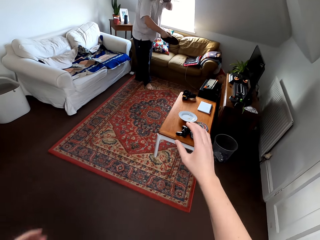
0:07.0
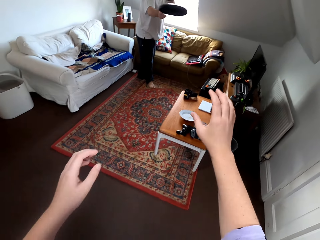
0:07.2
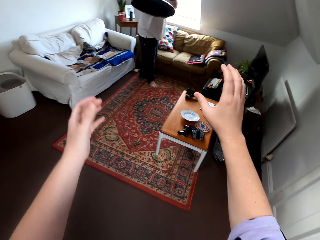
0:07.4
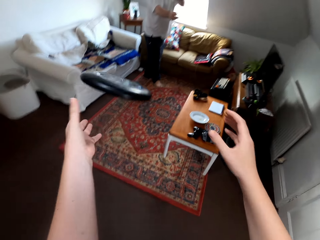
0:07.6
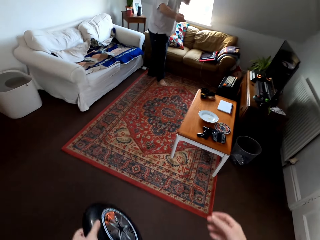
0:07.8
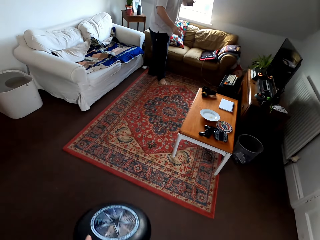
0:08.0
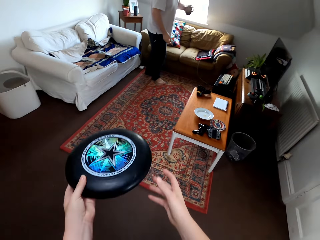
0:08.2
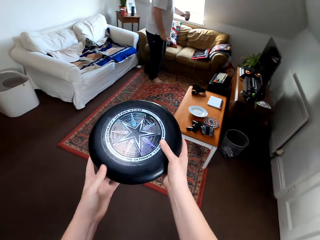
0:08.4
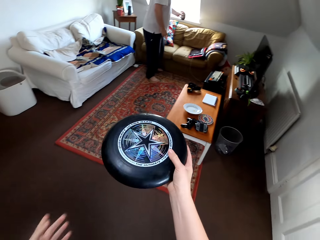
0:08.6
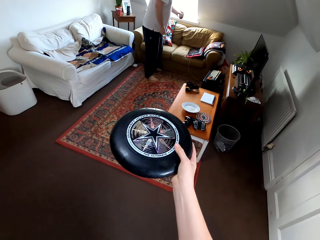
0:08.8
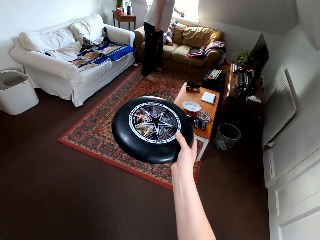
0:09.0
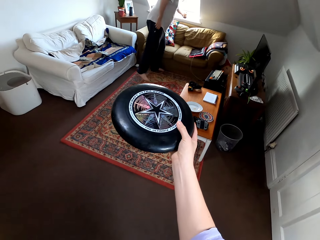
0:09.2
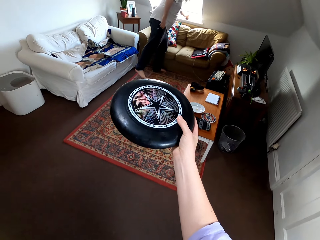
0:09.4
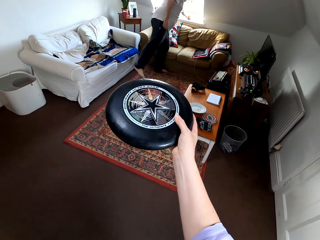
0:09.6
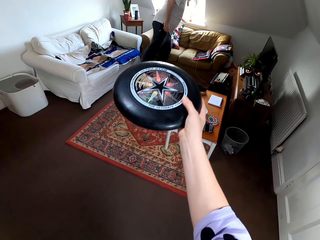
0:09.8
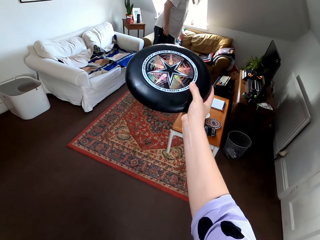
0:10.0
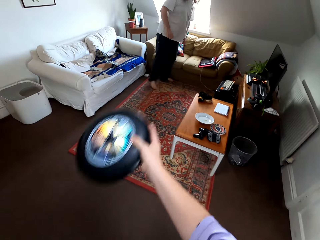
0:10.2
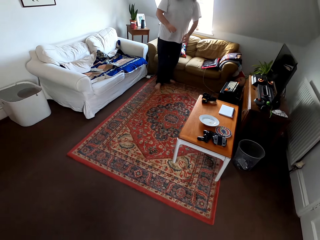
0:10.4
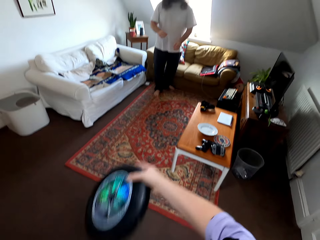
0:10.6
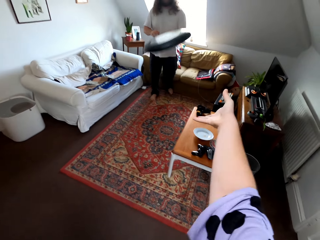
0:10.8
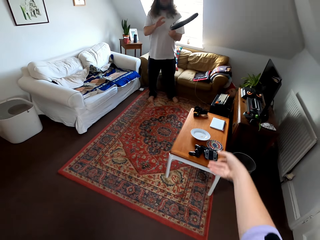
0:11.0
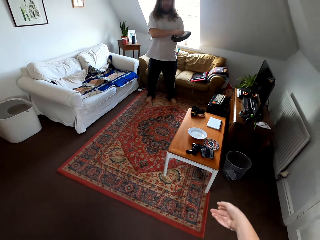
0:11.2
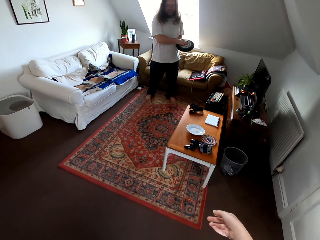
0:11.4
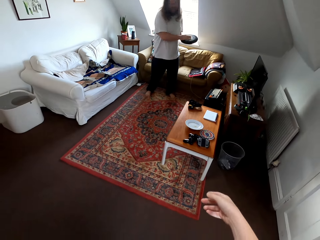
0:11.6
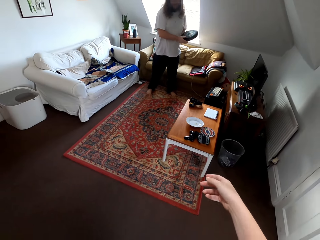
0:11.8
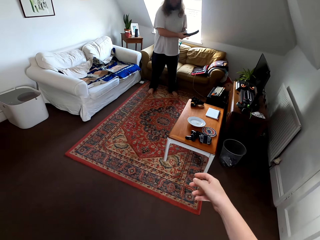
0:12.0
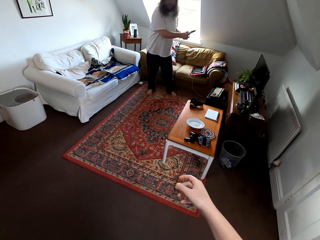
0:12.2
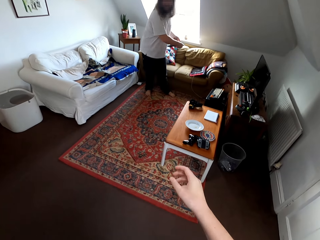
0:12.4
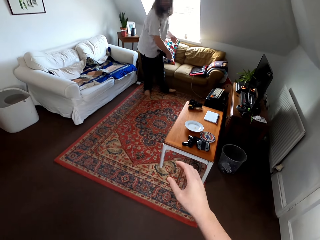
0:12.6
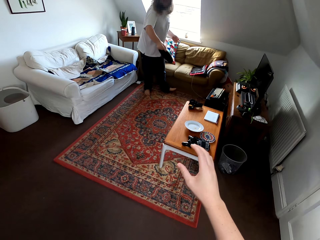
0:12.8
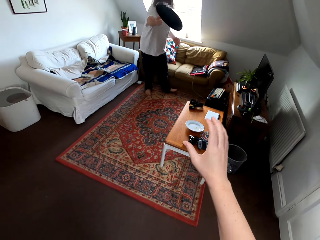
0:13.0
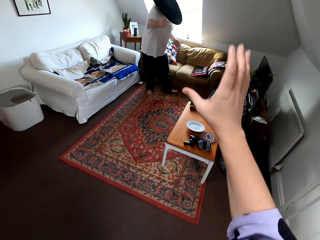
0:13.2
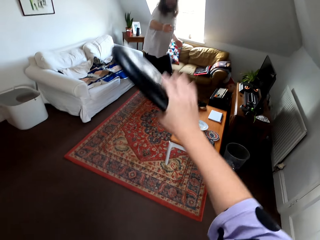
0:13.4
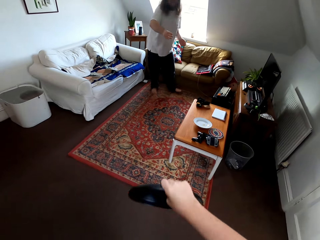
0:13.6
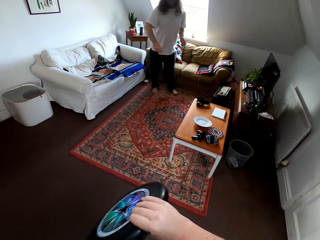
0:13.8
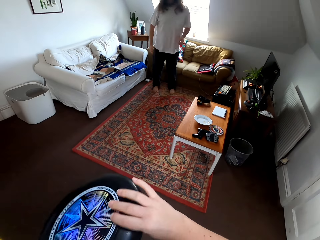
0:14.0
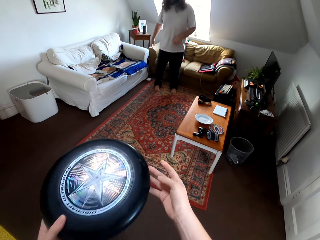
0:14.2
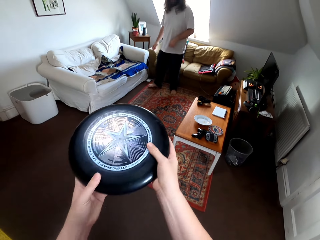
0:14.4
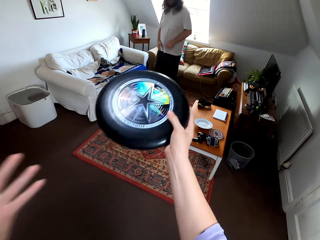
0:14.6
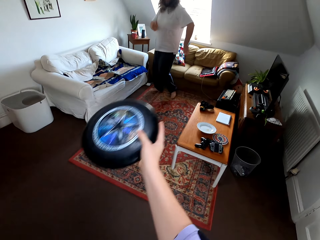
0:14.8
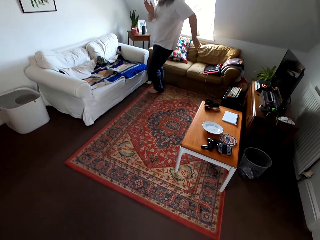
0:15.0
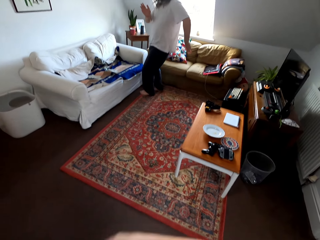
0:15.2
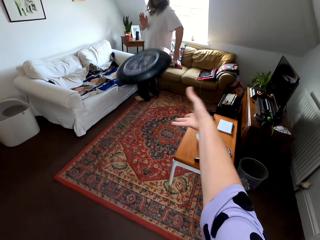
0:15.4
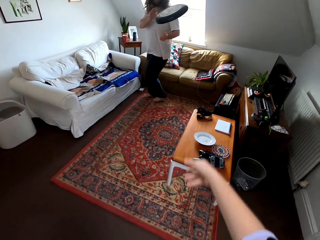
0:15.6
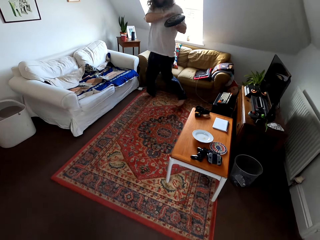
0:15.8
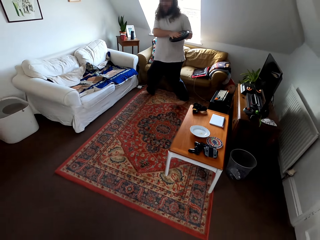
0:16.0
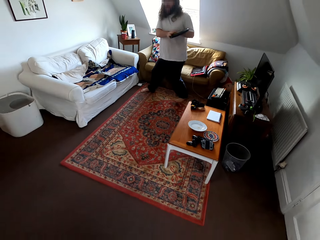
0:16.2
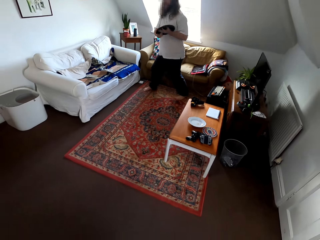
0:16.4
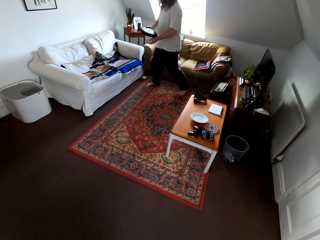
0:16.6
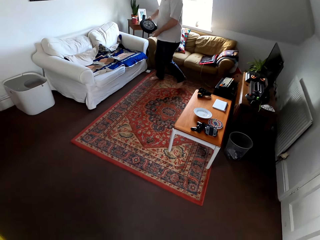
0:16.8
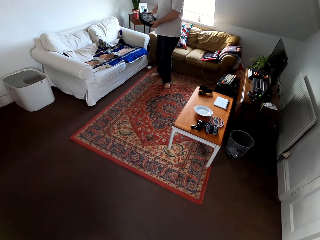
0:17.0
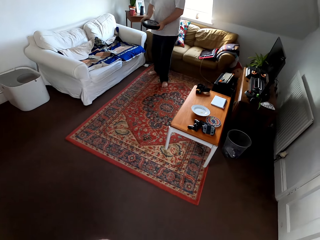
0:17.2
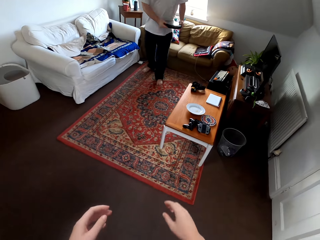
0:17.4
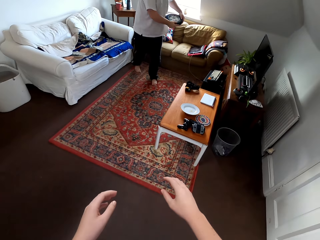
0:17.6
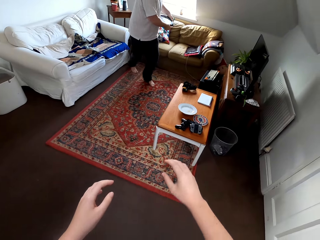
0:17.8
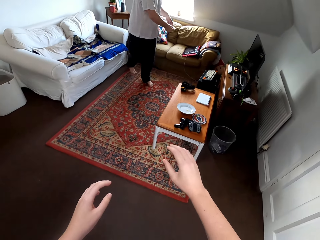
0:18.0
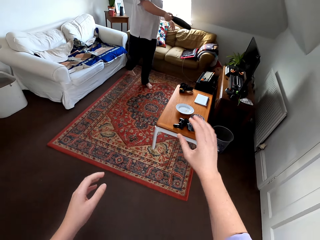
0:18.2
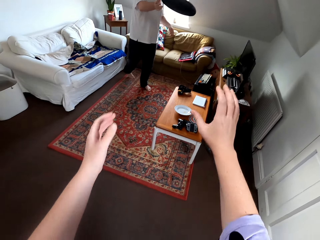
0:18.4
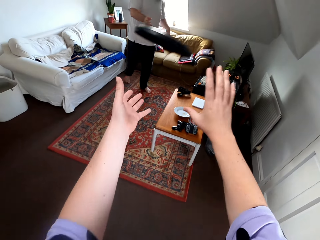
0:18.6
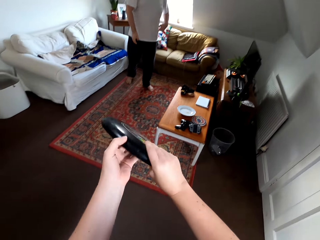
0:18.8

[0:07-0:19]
A man plays catch with the camera wearer. The man places a cup on the window frame. The camera wearer plays with the man using a frisbee.

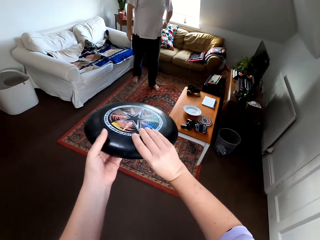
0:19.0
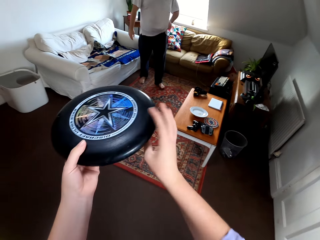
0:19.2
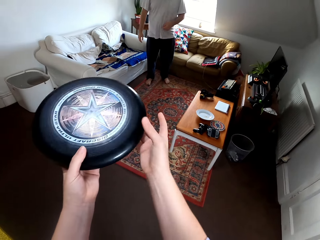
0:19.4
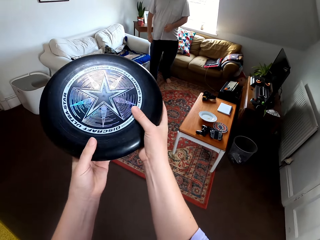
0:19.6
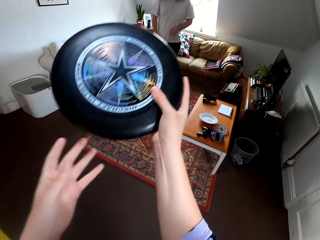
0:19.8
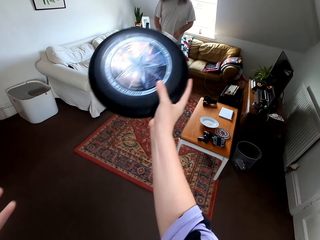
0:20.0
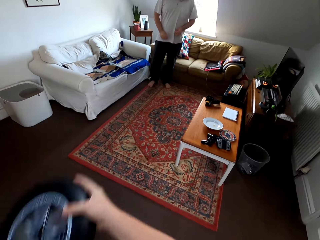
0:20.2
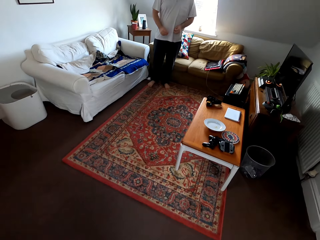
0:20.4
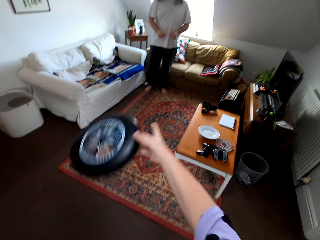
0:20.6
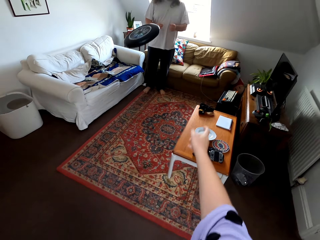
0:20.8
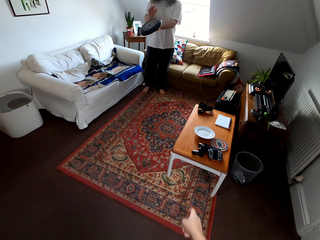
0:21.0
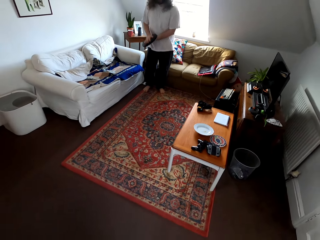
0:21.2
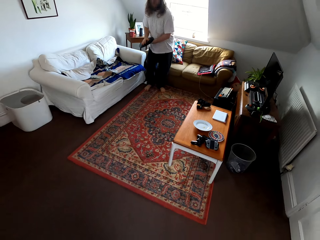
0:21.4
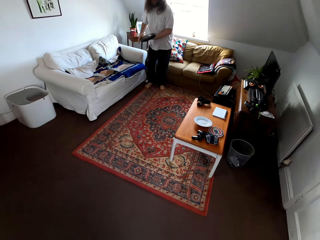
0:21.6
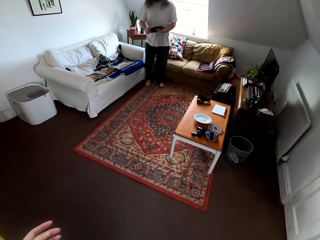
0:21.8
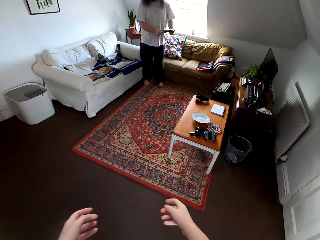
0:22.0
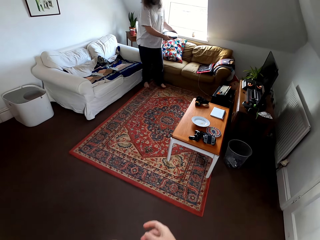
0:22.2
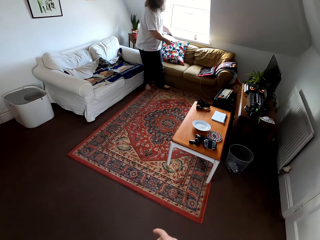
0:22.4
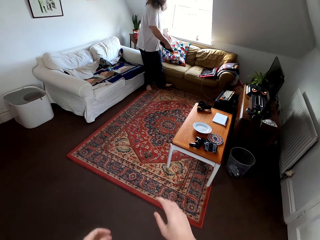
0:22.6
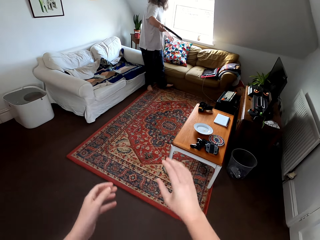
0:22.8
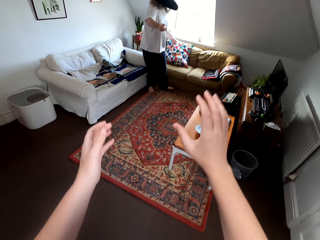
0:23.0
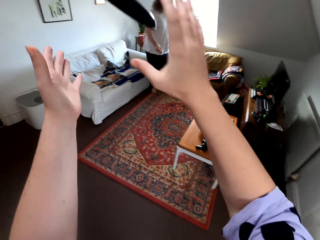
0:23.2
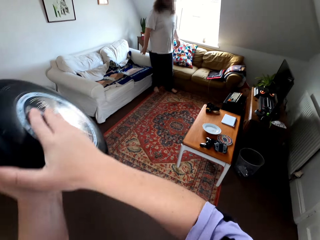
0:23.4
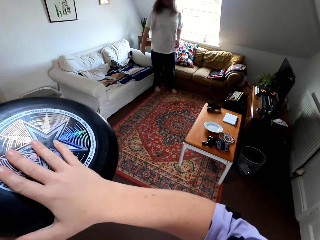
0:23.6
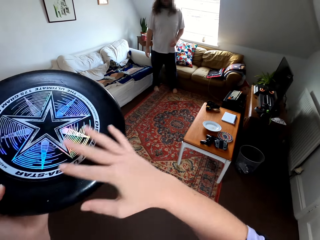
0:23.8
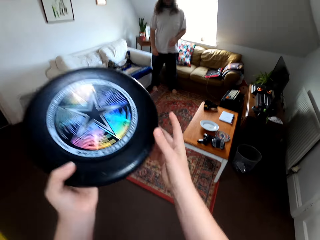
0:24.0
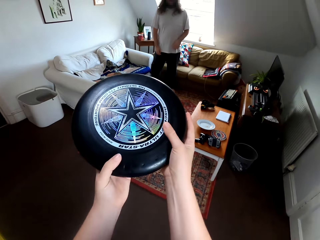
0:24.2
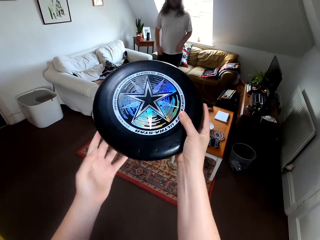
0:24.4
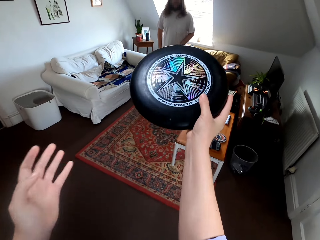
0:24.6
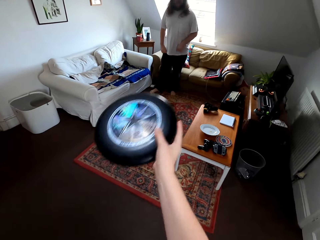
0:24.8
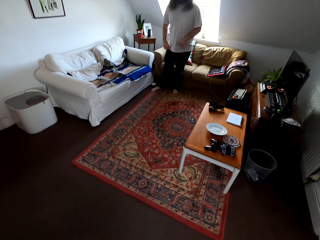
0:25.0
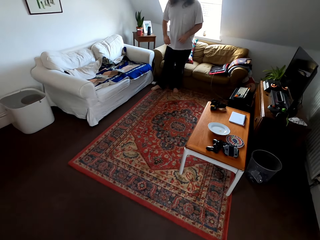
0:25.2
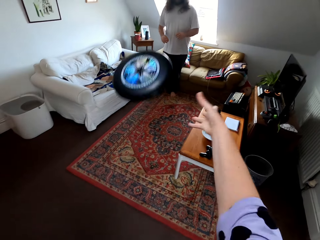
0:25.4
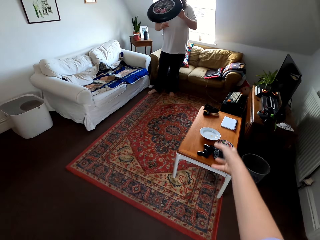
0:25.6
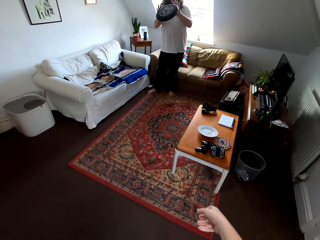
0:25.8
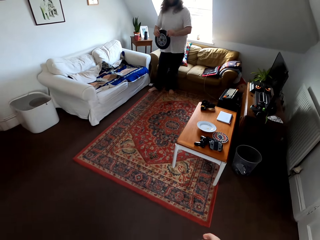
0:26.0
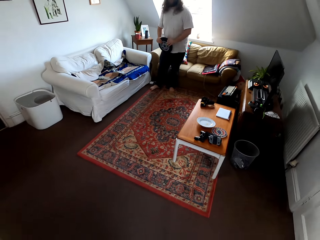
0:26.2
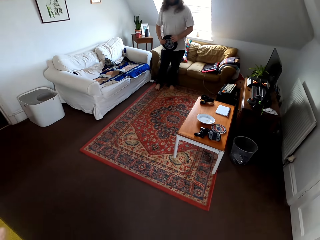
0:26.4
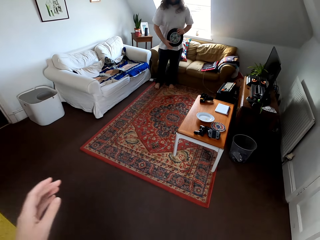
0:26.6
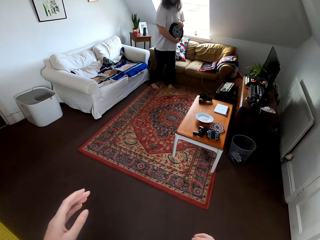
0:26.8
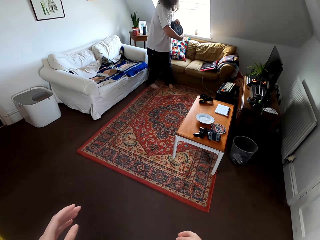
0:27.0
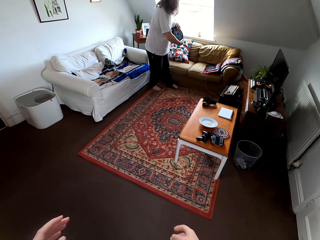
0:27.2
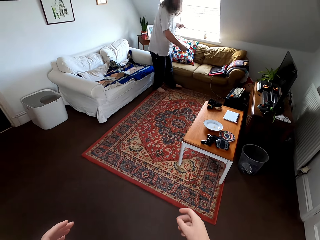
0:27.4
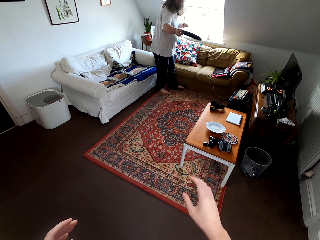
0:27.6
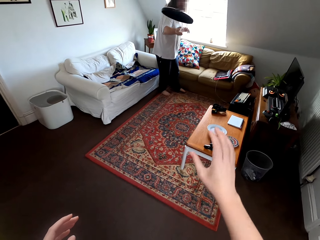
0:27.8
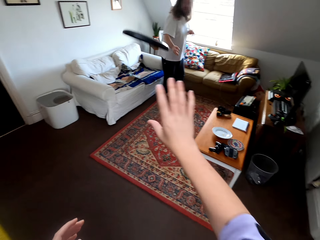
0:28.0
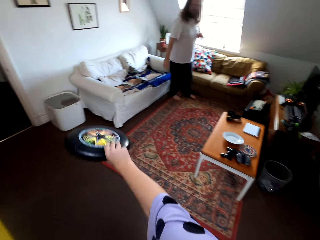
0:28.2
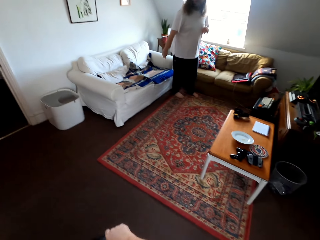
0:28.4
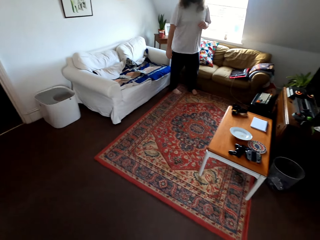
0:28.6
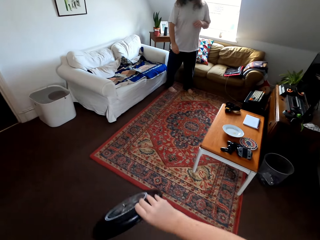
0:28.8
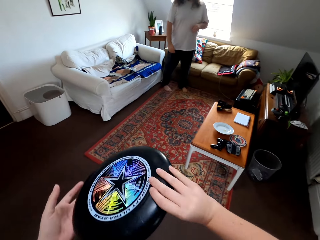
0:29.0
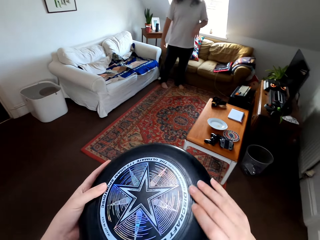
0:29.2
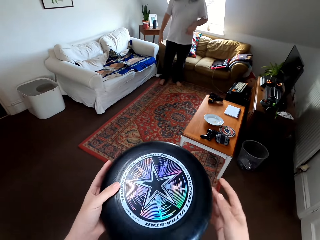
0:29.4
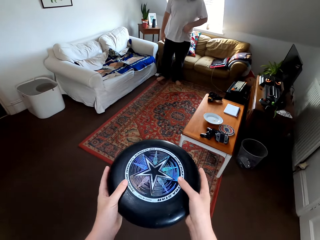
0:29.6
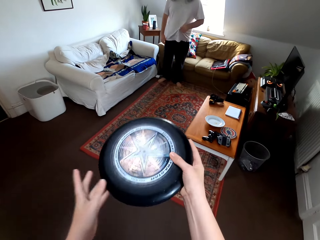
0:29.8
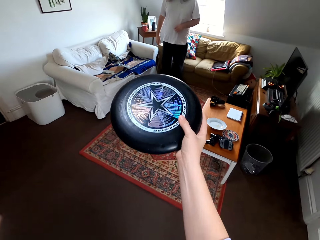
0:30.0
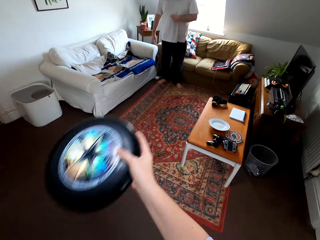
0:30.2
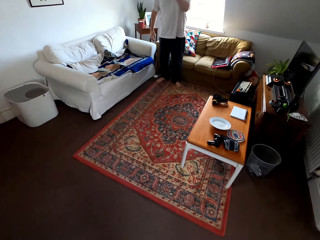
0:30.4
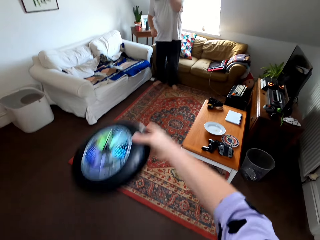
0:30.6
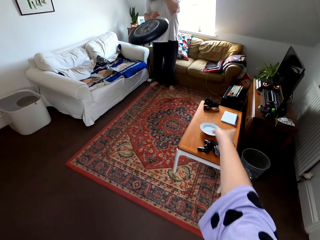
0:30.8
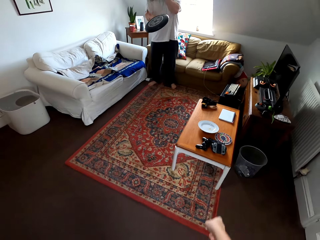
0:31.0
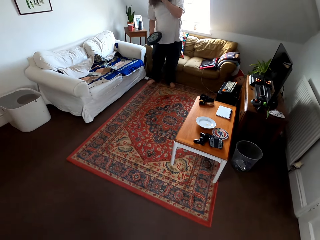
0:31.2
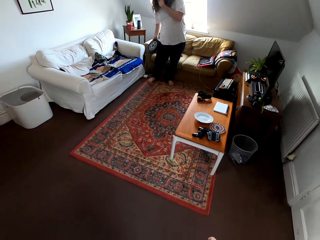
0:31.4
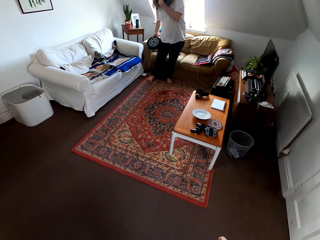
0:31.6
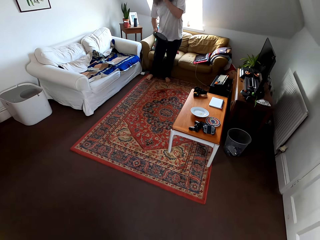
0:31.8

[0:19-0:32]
A man plays catch with the camera wearer. The man talks to the camera wearer. The camera wearer plays catch with the man.
